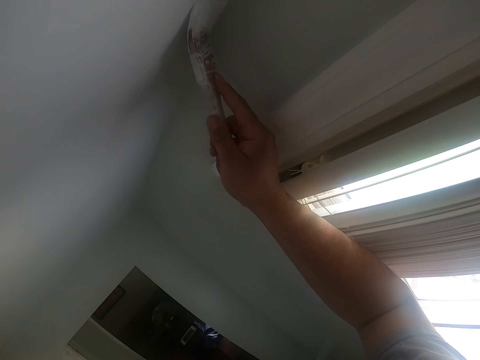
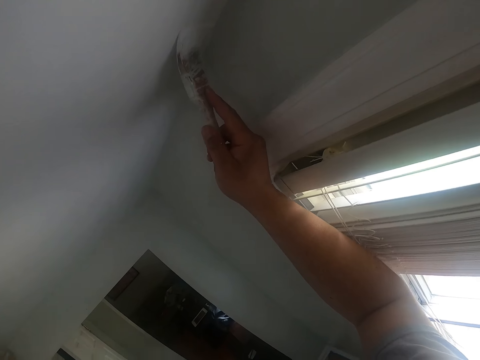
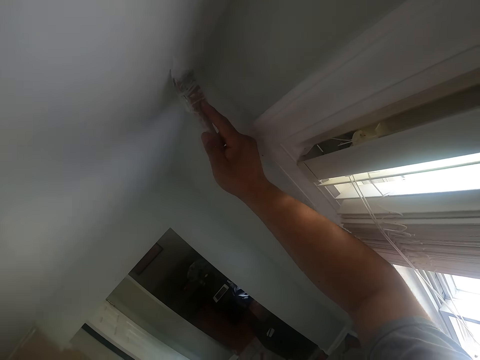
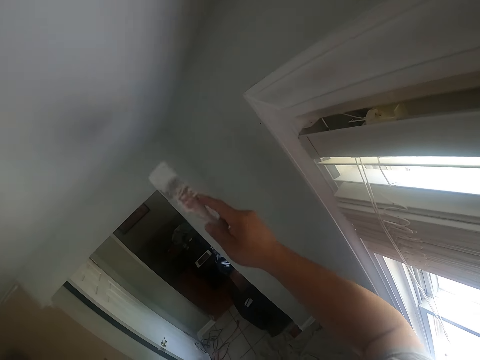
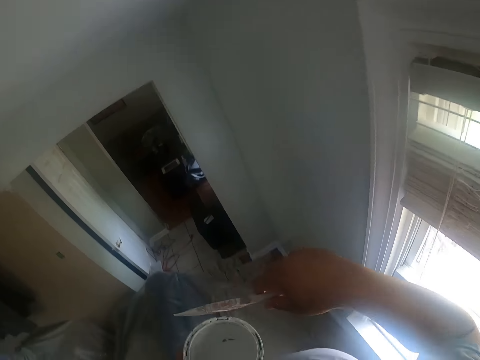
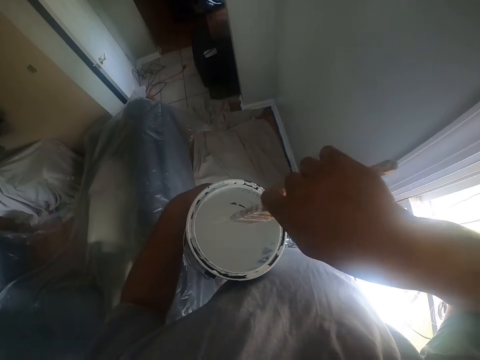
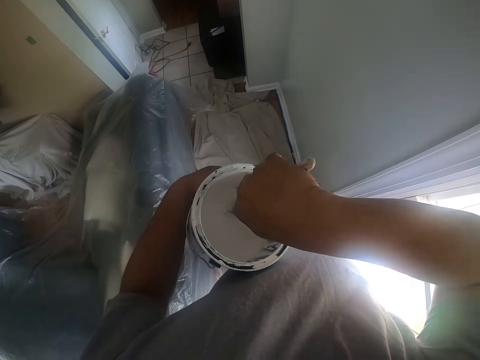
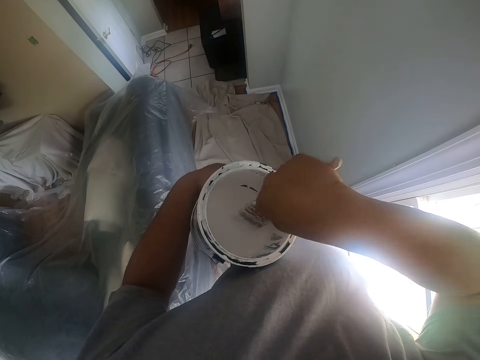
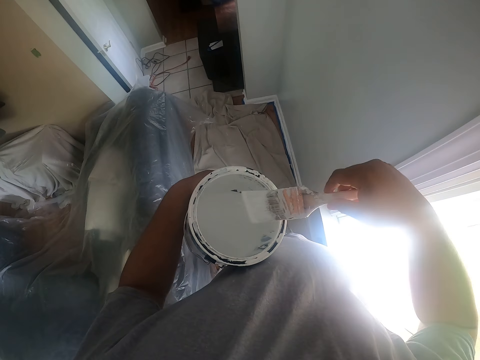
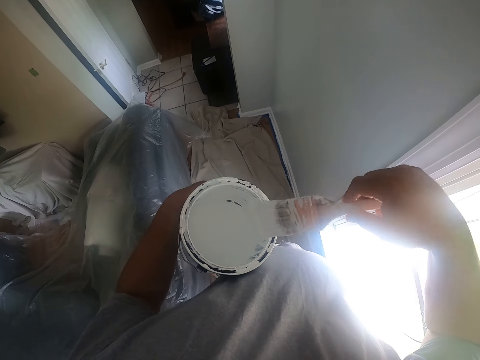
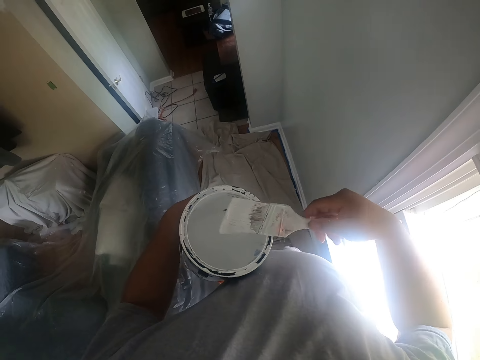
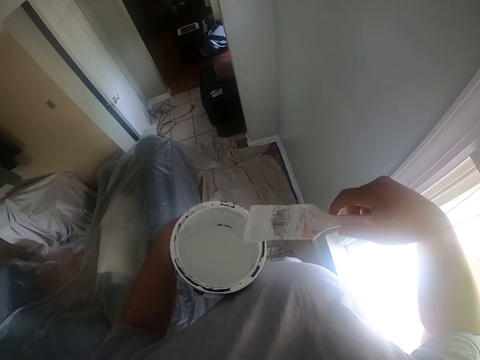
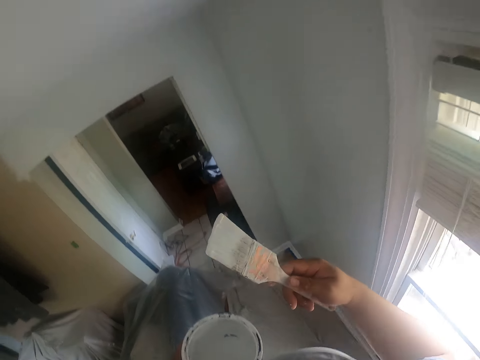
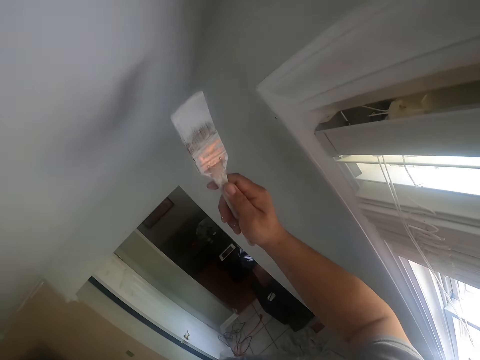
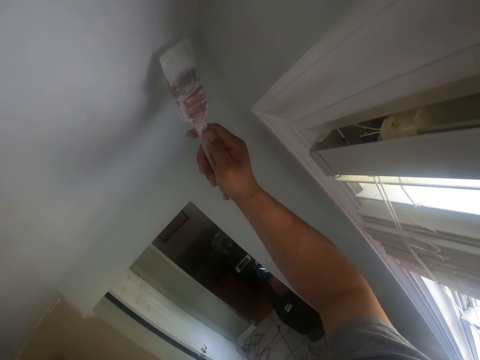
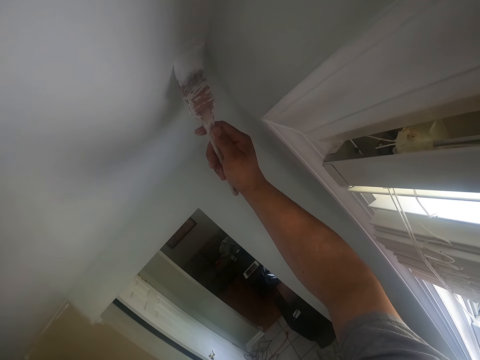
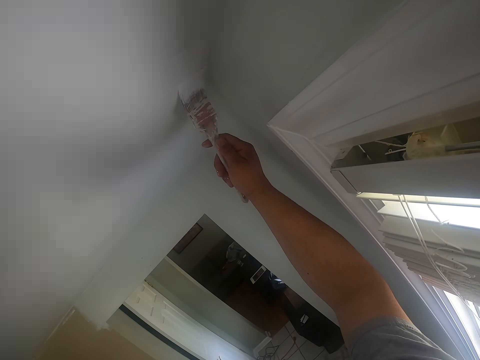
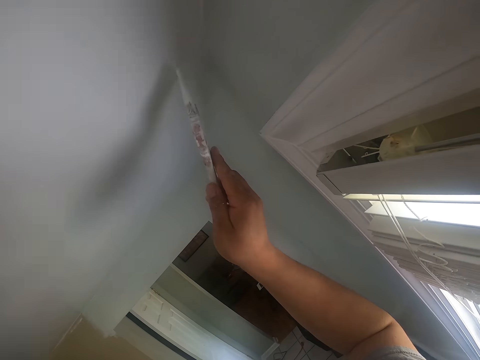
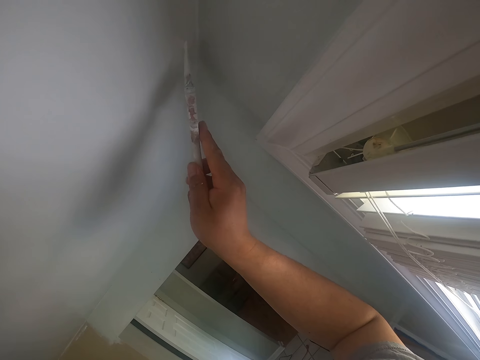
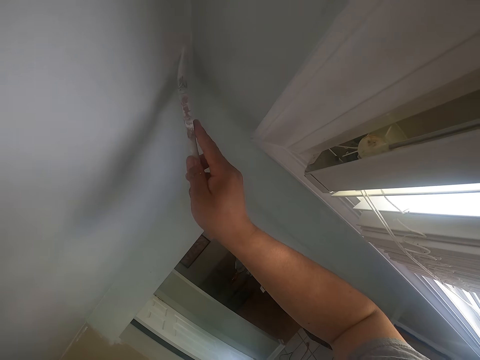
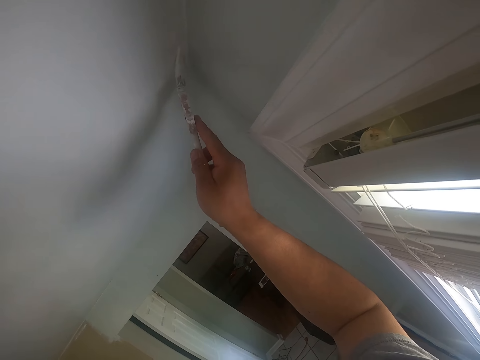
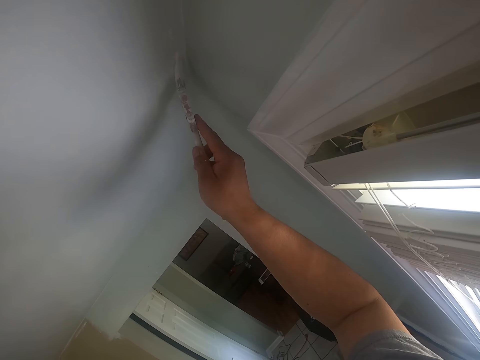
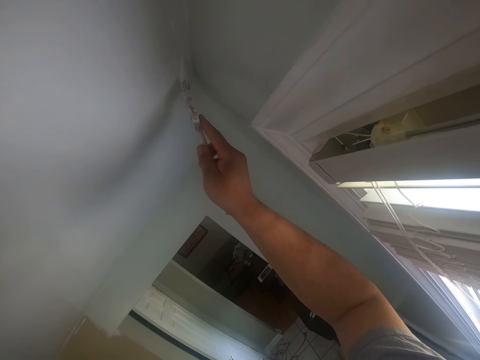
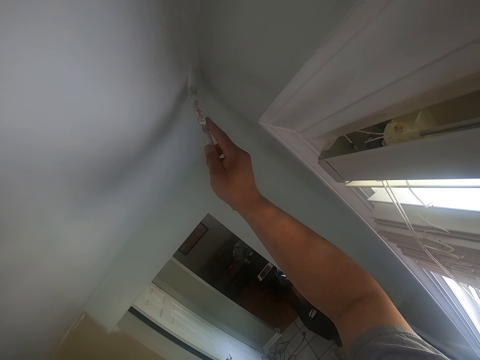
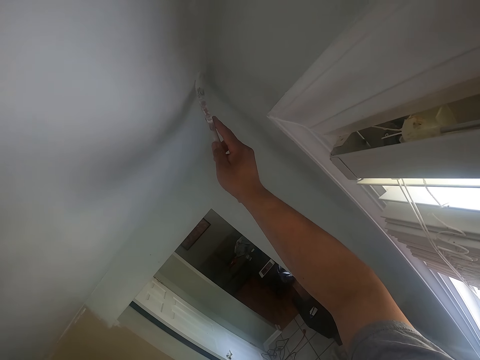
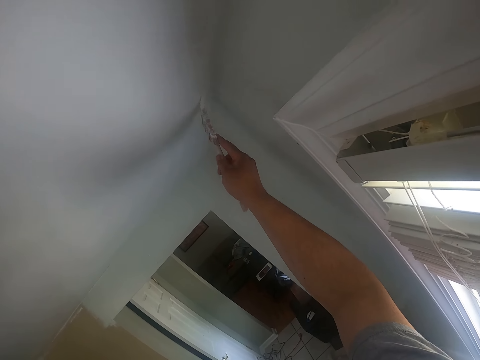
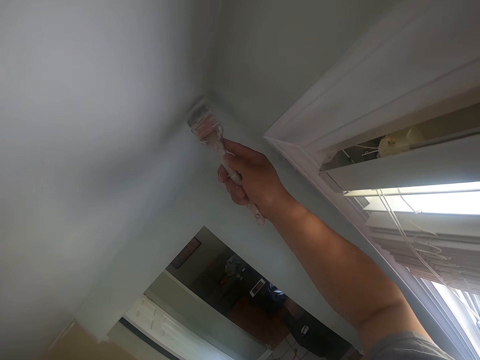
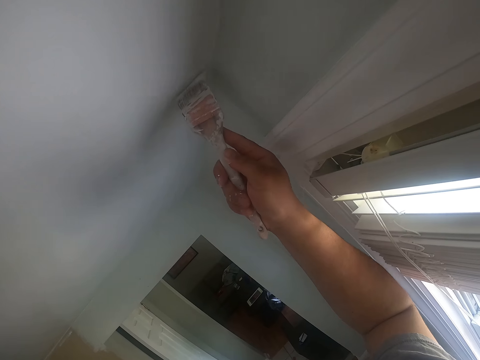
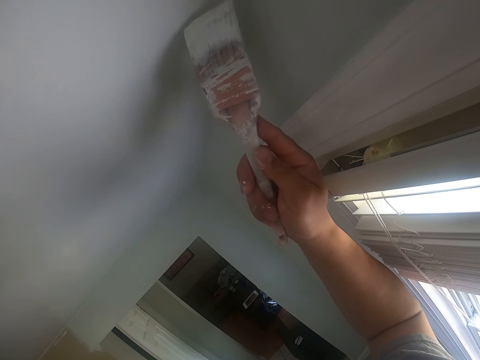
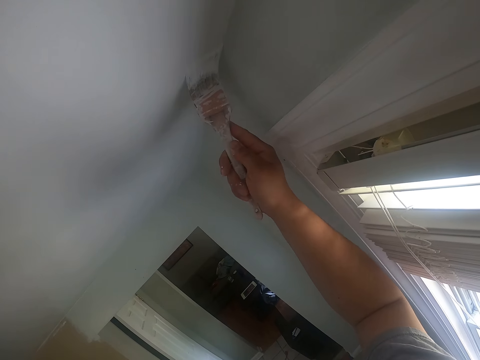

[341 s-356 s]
The camera wearer dips the paint brush into the paint bucket. They scrub off the paint from the paint brush. They paint the wall or ceiling with the paint brush.

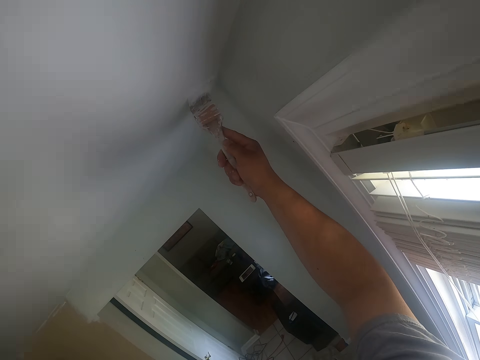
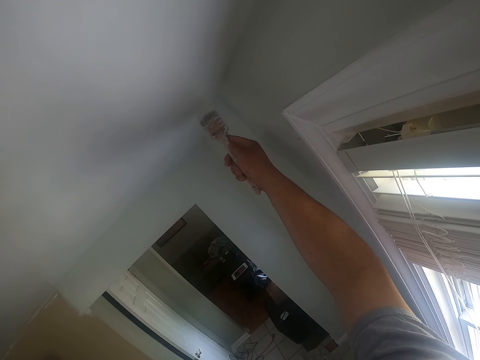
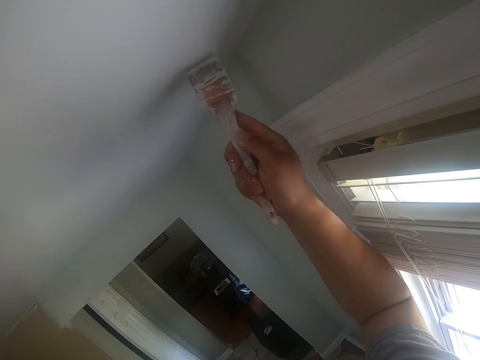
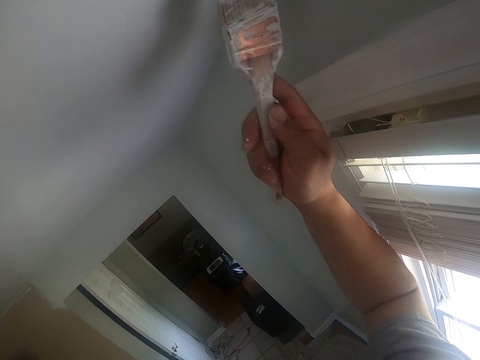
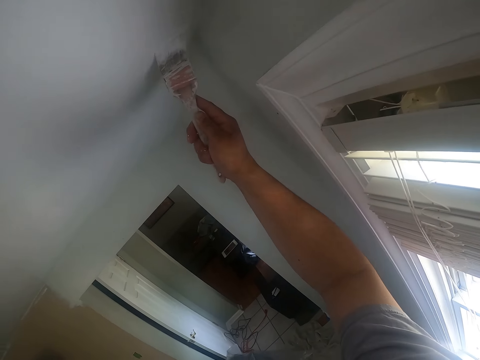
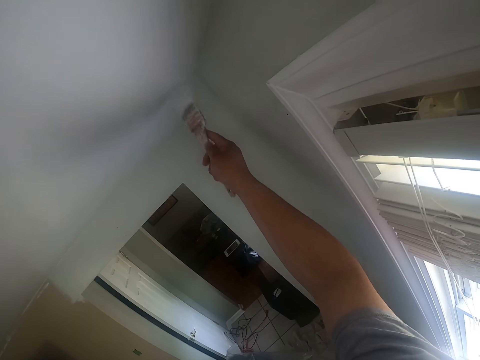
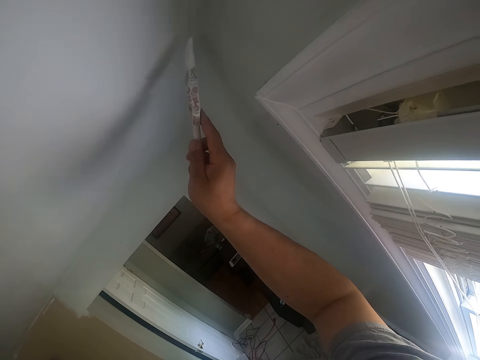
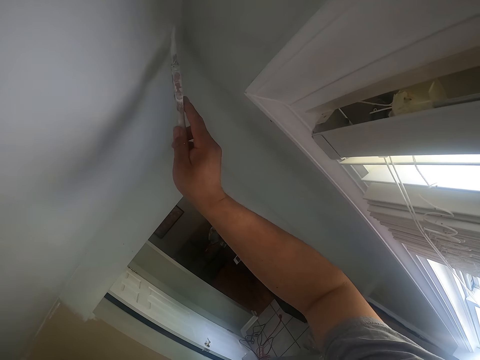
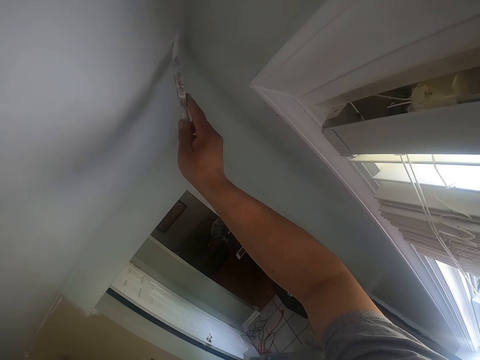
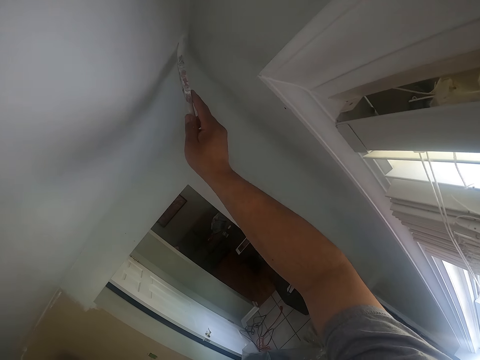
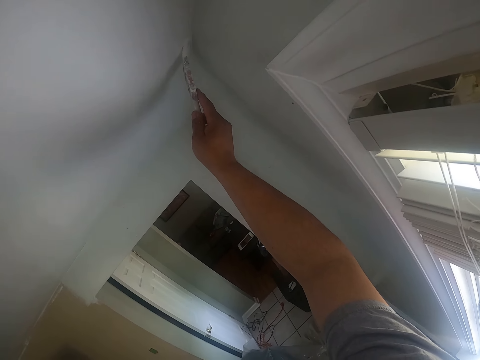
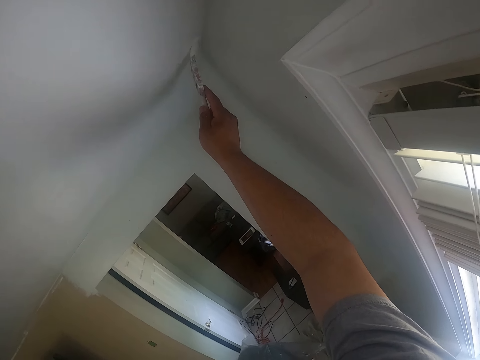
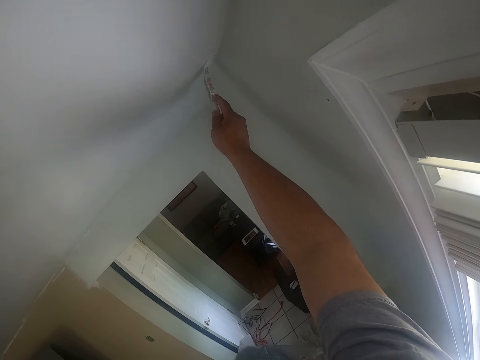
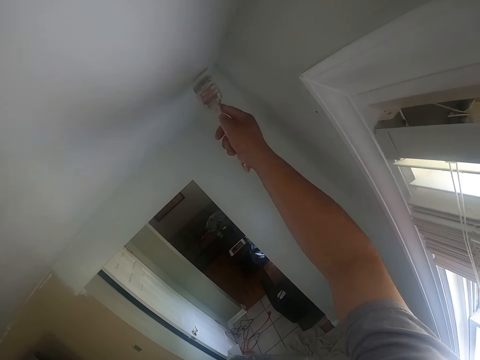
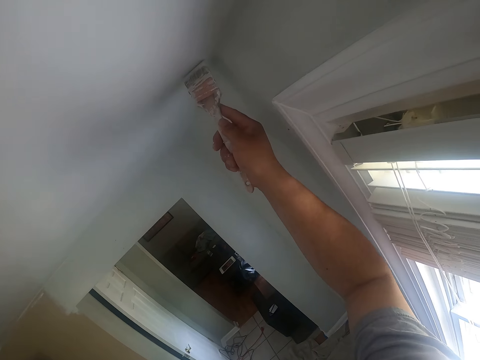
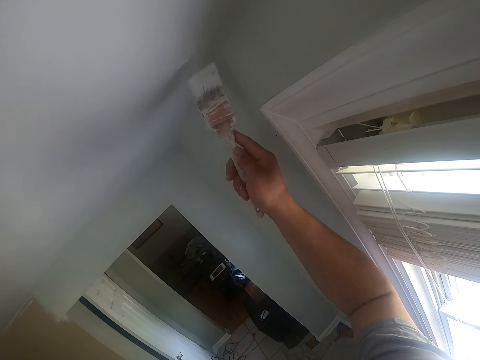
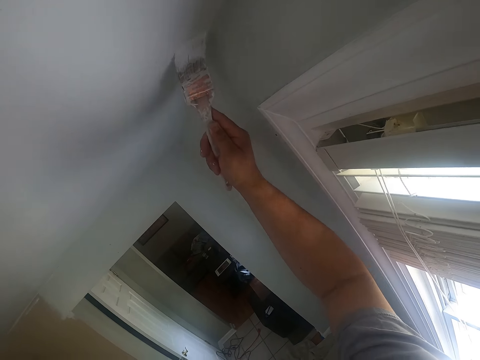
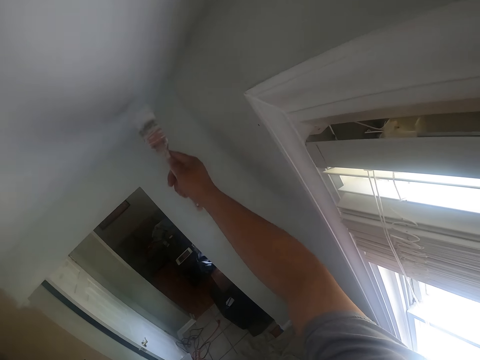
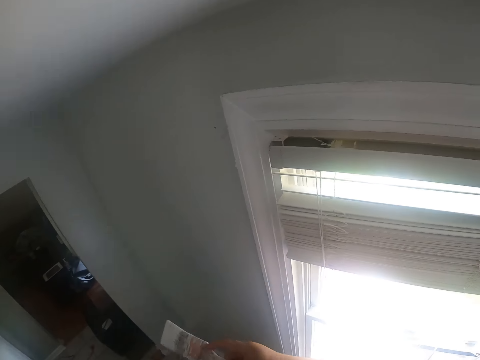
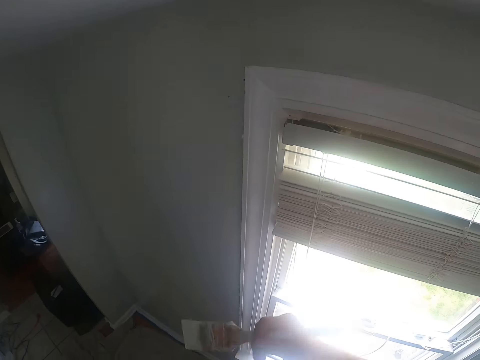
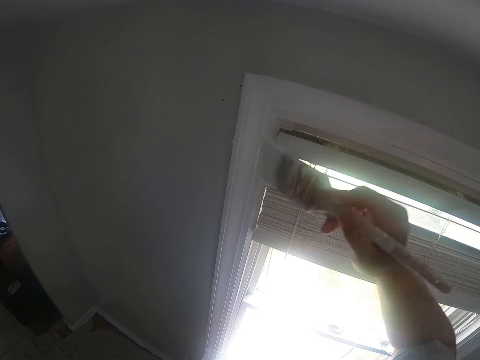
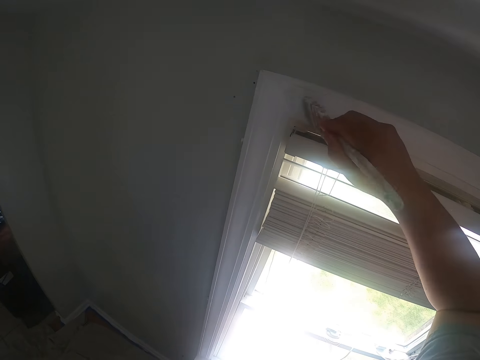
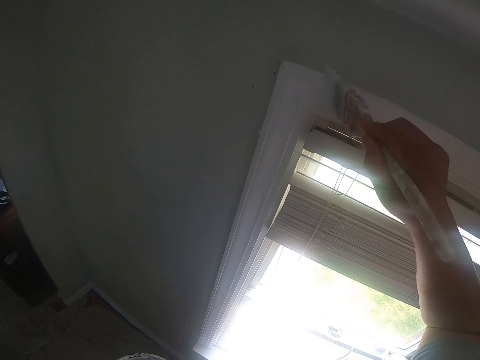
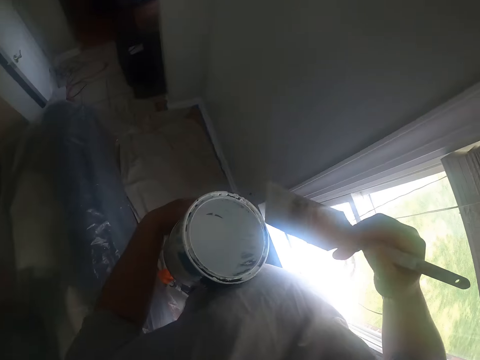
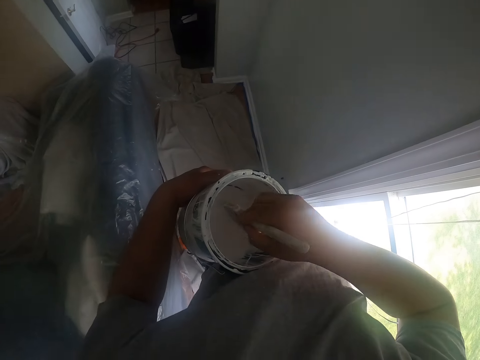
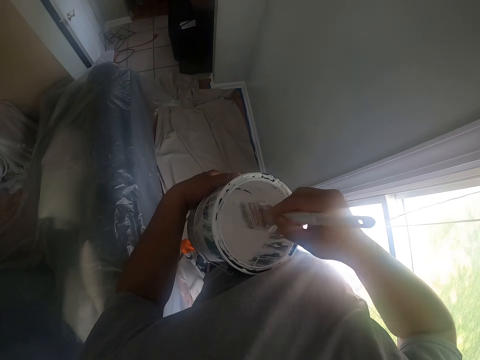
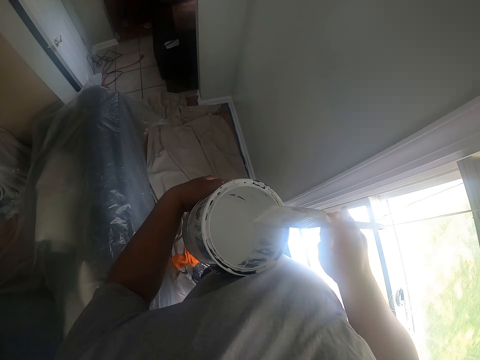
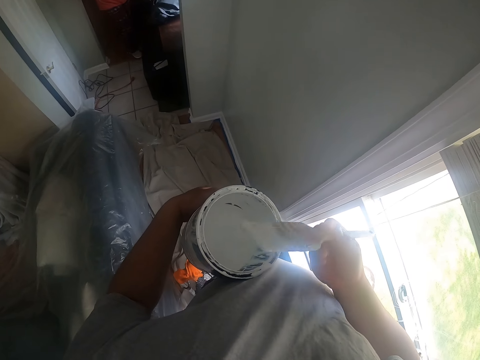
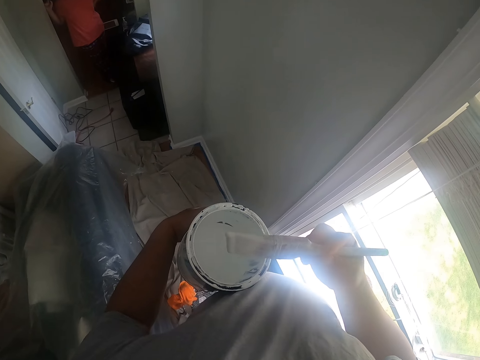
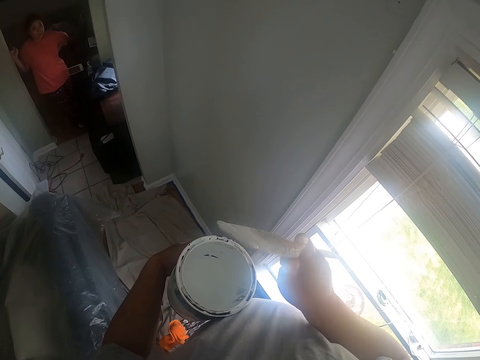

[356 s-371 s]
The camera wearer stops painting. They paint the window frame with the paint brush. They dip the paint brush into the paint bucket. They scrub off the paint from the paint brush.
